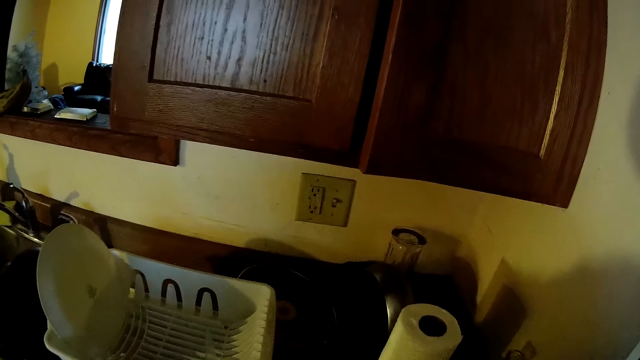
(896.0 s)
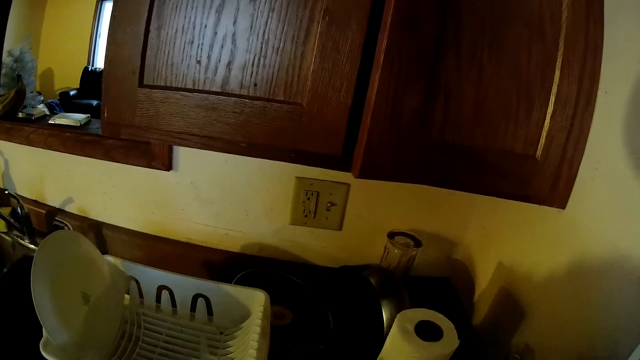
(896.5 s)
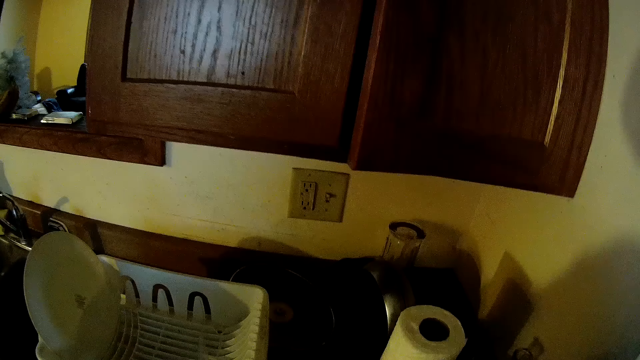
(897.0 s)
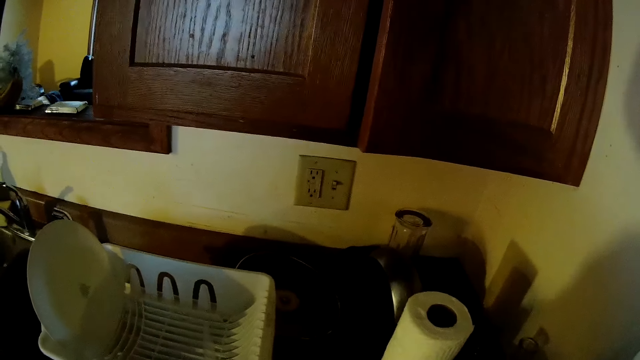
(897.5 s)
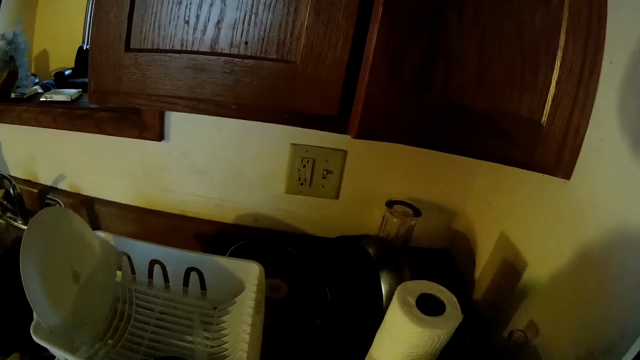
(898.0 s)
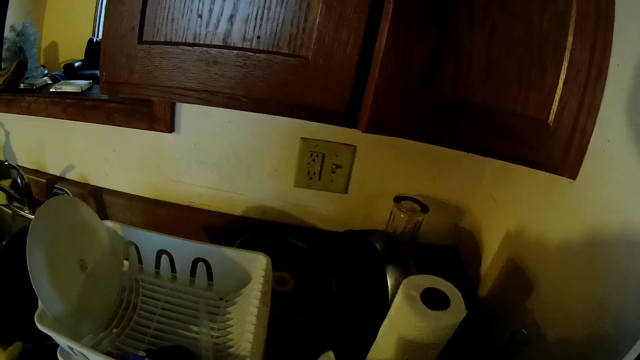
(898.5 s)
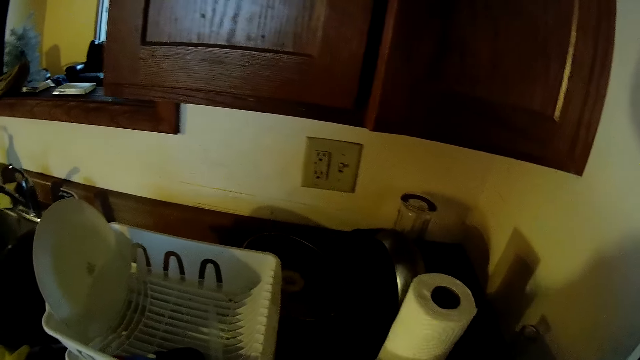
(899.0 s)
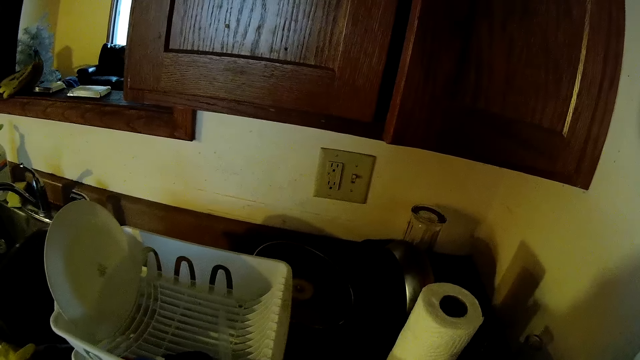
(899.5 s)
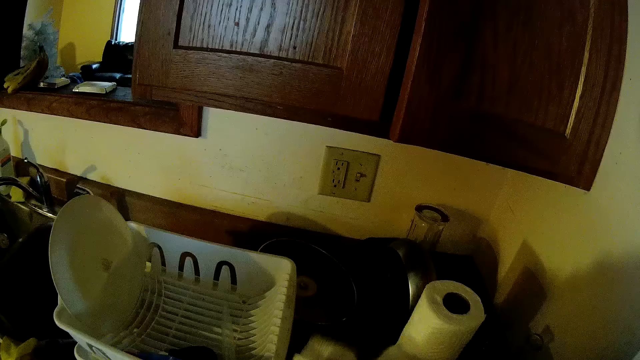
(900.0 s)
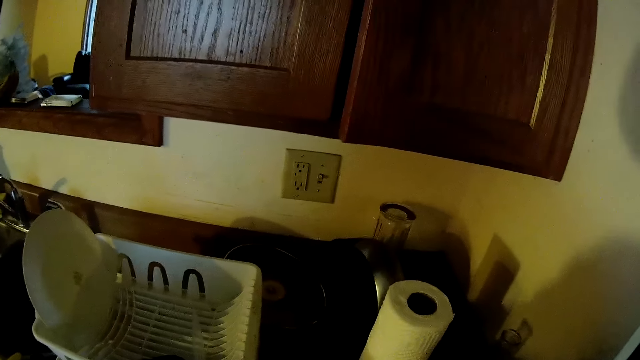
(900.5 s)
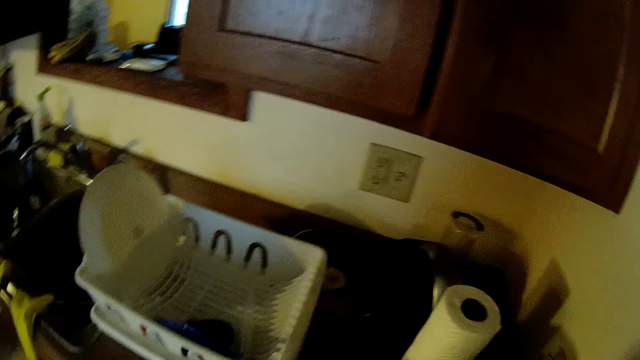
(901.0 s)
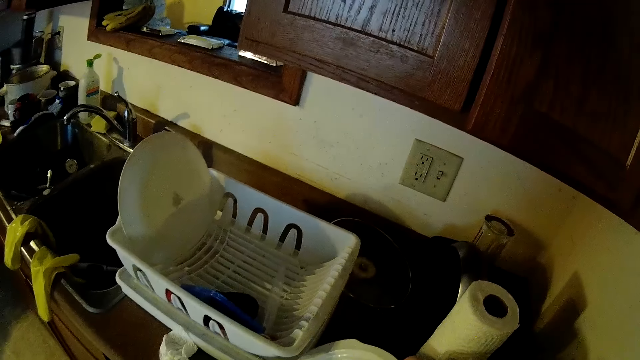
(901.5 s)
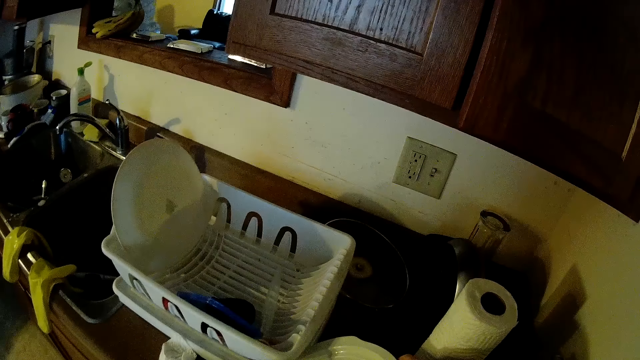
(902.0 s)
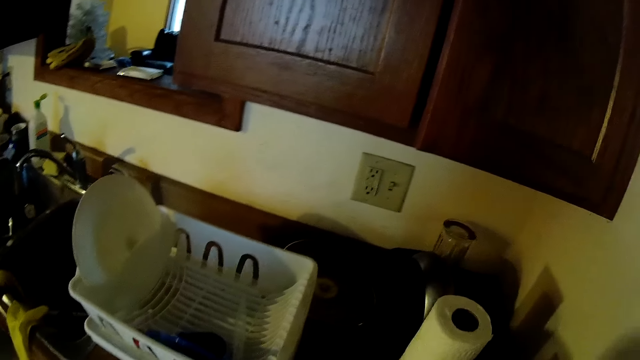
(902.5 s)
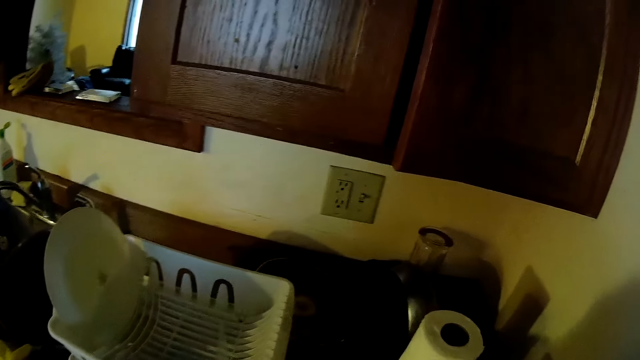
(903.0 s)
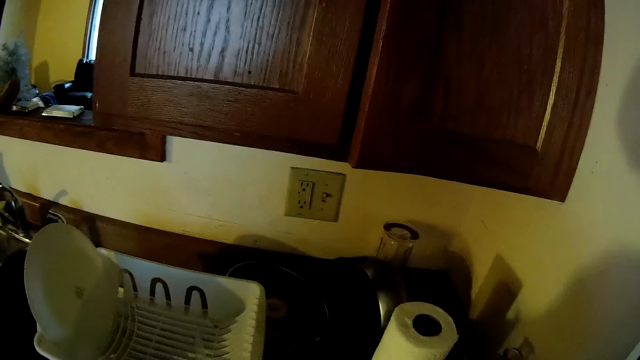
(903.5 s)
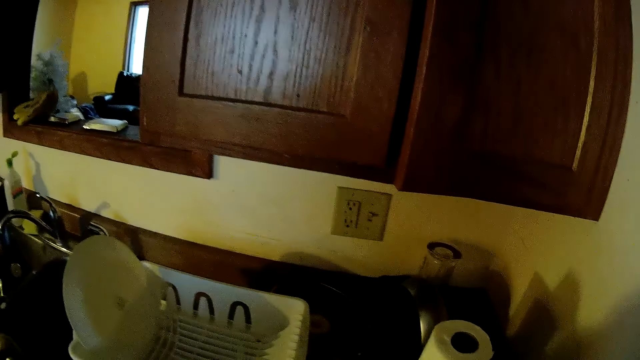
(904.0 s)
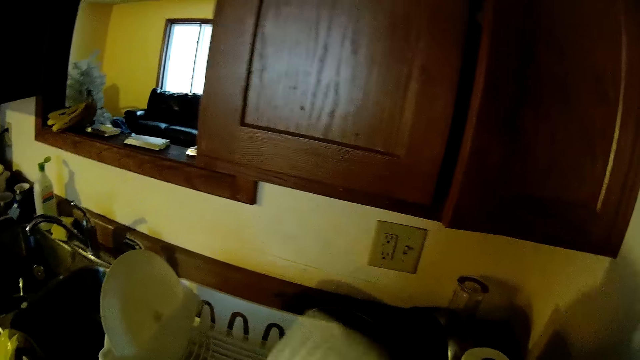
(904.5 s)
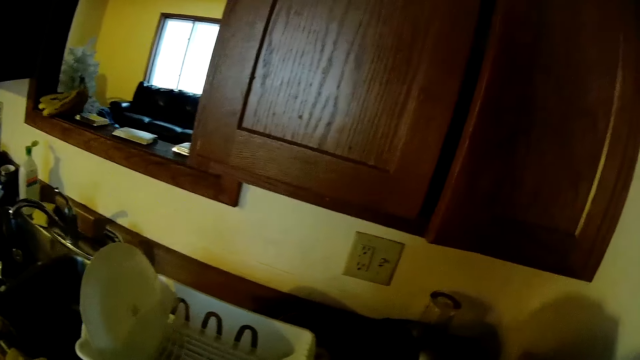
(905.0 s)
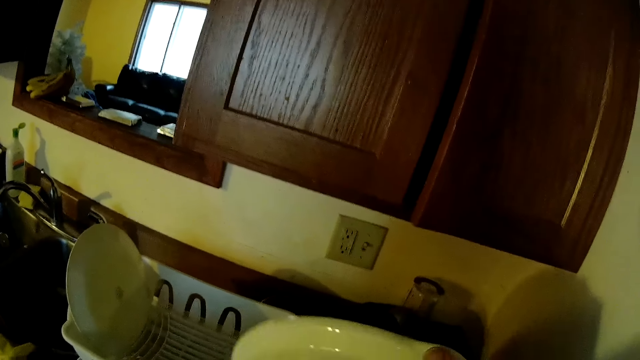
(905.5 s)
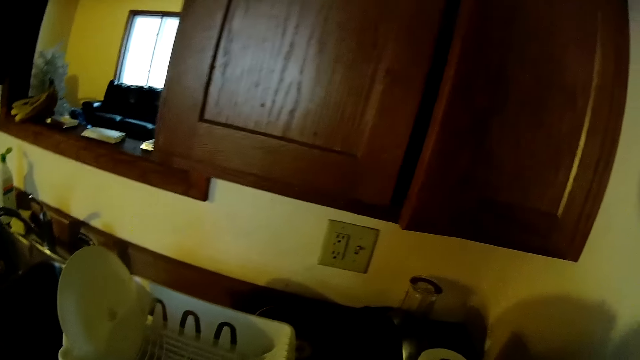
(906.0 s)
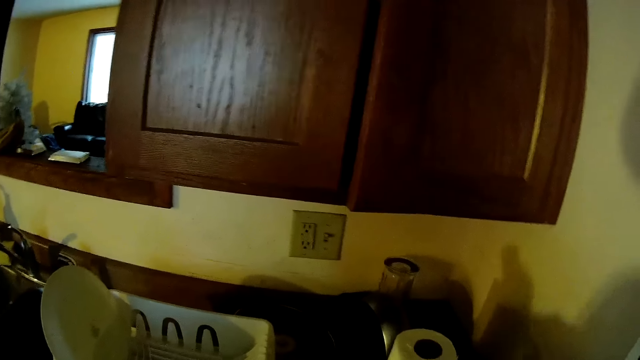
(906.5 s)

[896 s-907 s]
The camera wearer cuts some tissue paper. They wipe a plate with a towel. They clean the cooler with the tissue paper.

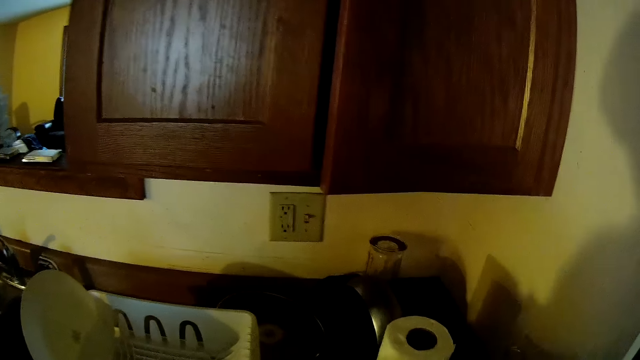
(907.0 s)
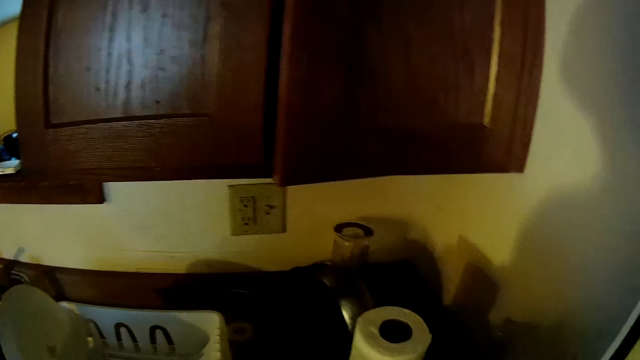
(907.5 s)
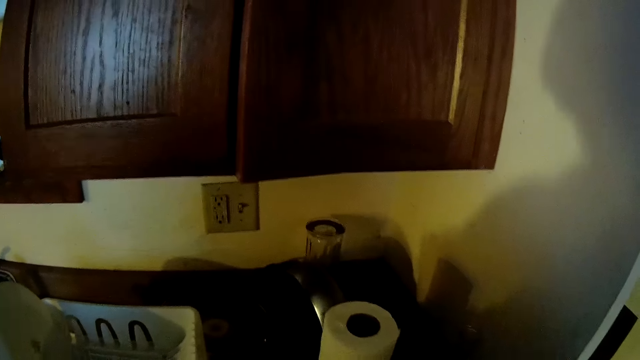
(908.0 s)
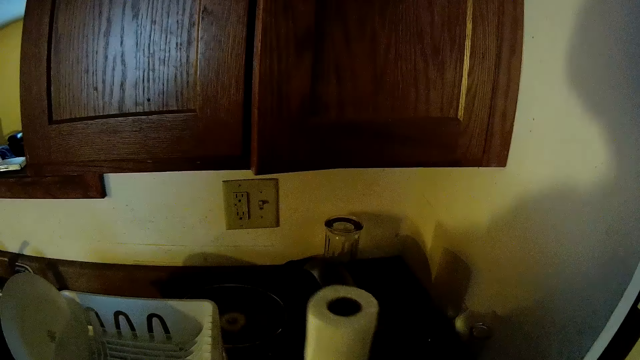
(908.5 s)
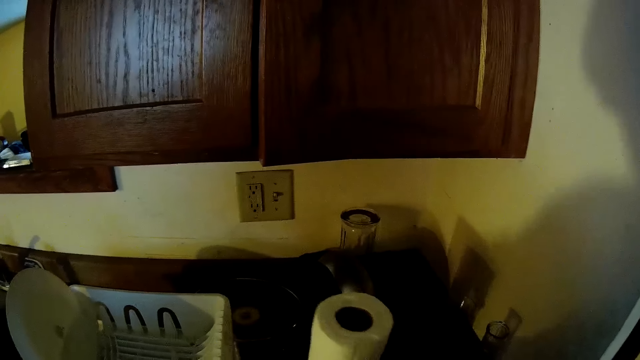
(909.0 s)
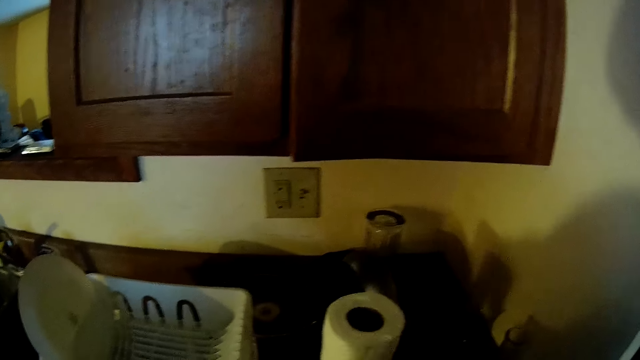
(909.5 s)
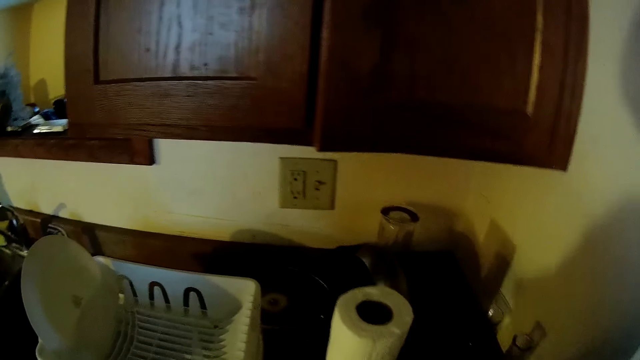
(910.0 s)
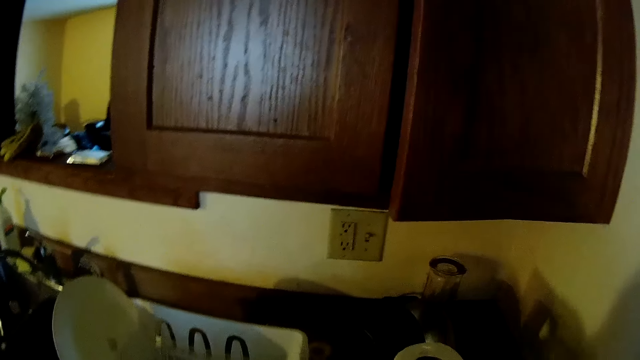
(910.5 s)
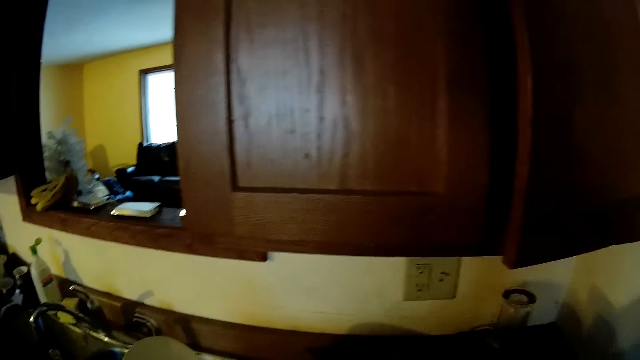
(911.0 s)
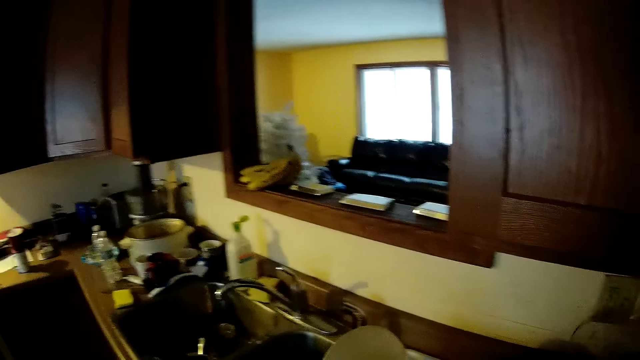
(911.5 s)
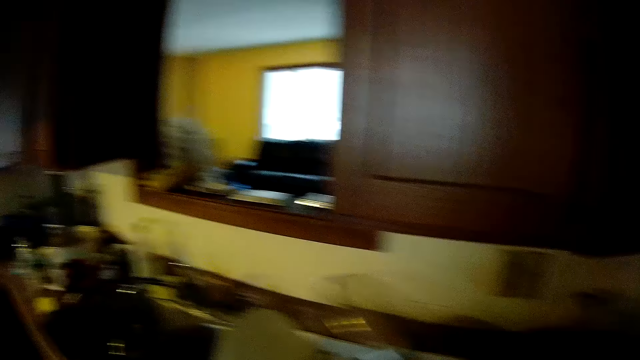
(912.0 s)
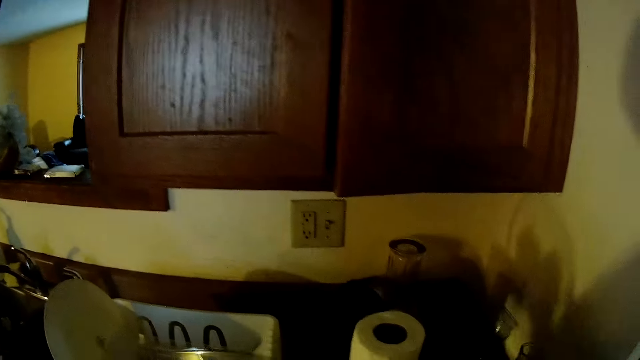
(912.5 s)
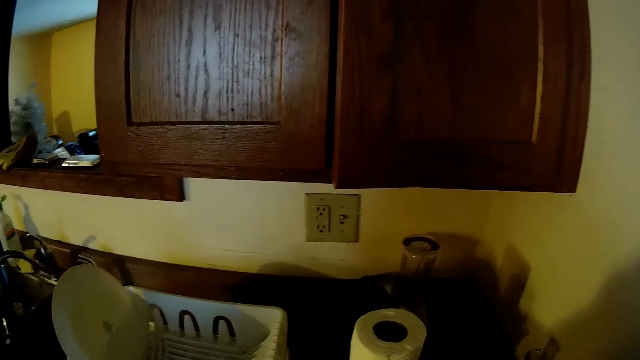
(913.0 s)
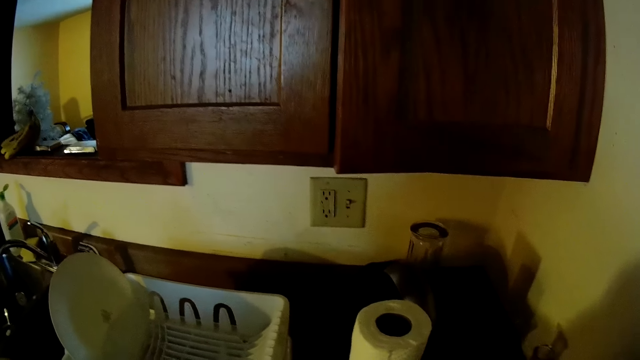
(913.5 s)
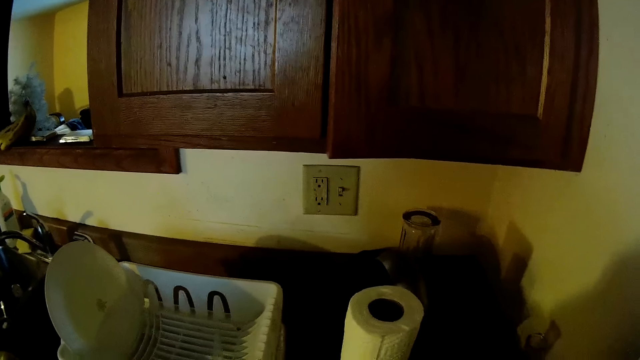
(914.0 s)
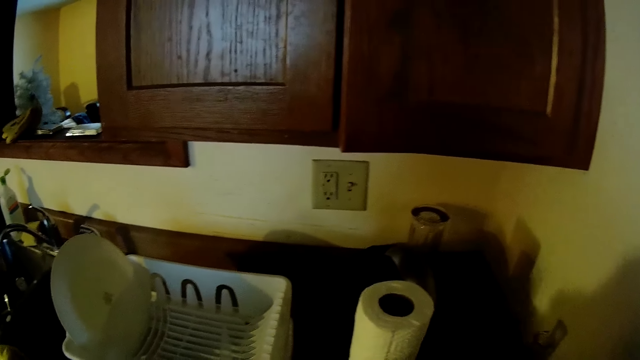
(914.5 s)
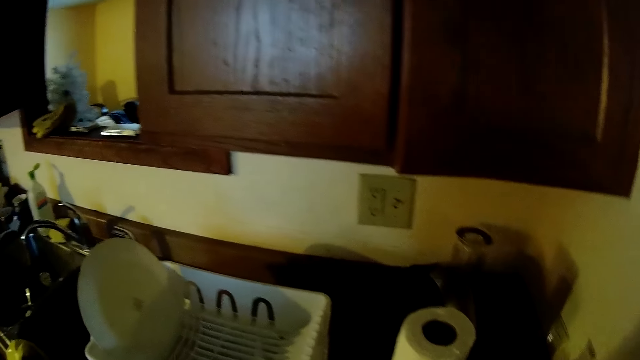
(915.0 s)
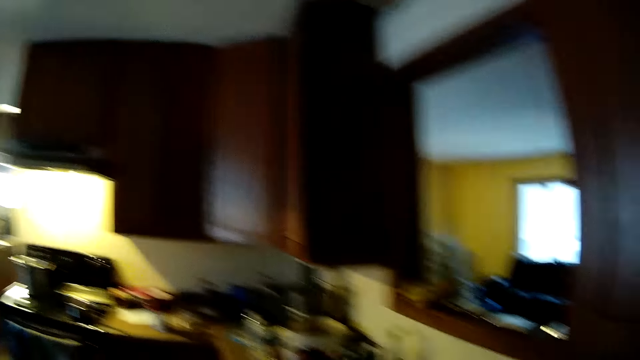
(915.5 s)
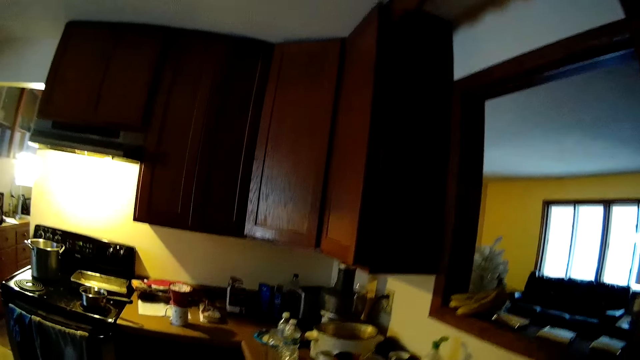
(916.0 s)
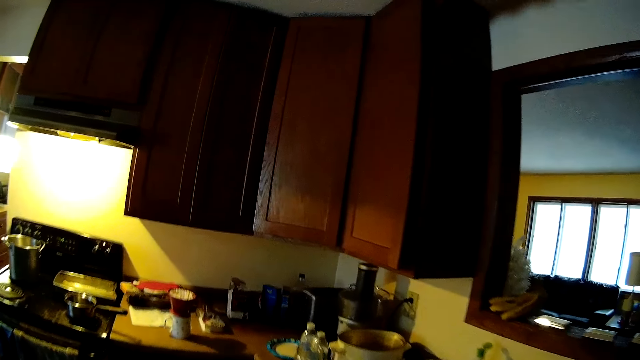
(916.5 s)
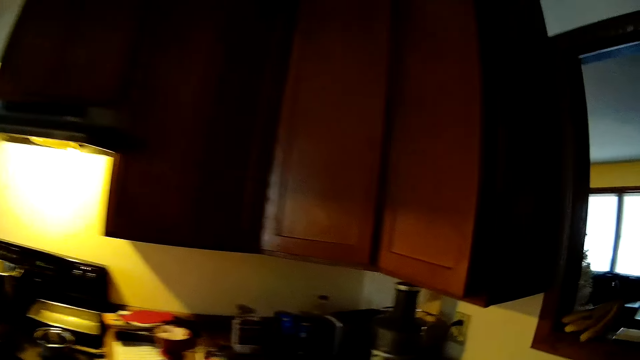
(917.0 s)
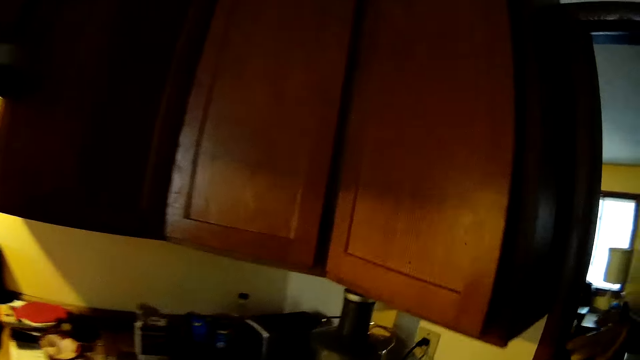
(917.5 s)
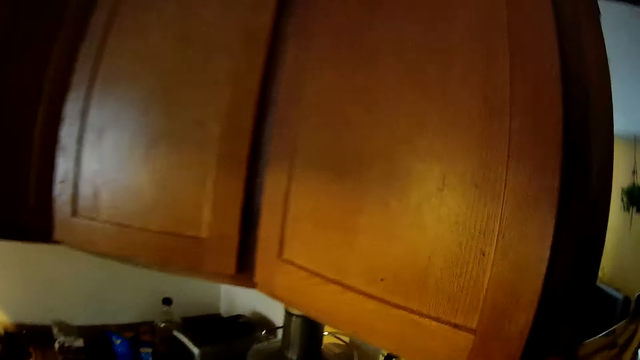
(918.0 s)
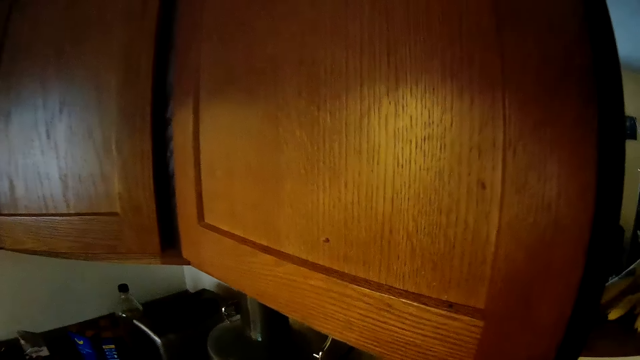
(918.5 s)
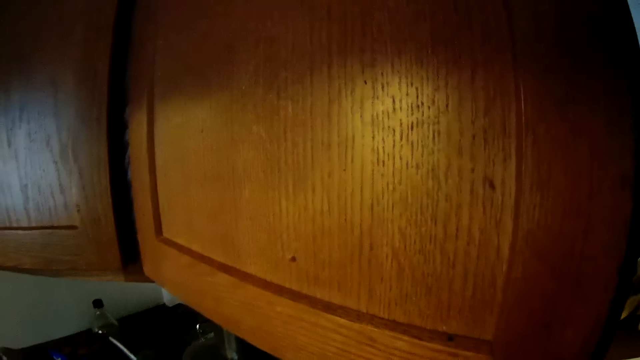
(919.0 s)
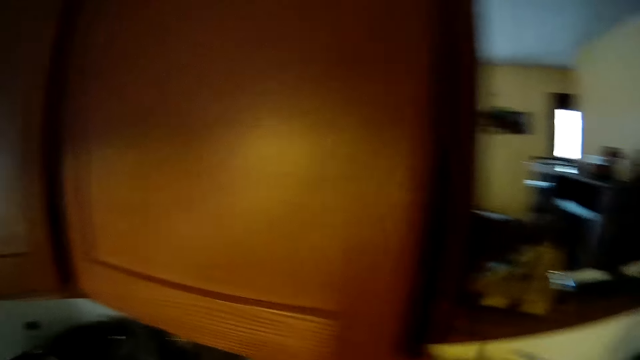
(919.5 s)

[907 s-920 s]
The camera wearer moves the roll of tissue paper. He picks up a cover from the counter with his right hand. He cleans the cover with the tissue paper. He picks up the cooler from the counter. He walks around the kitchen. He drops the cooler on the counter.
